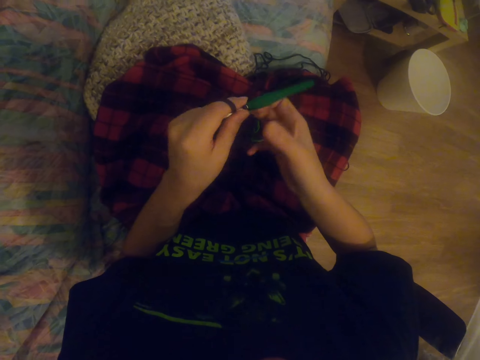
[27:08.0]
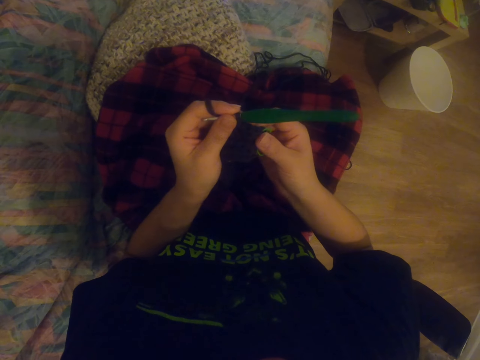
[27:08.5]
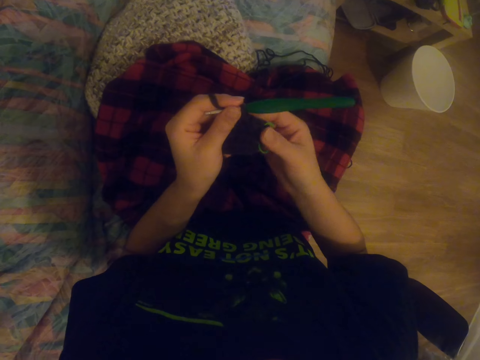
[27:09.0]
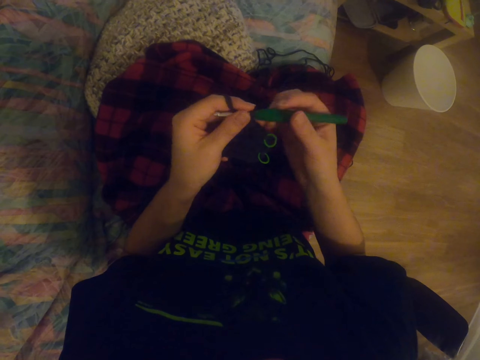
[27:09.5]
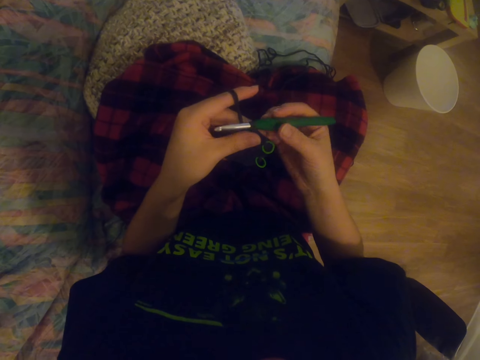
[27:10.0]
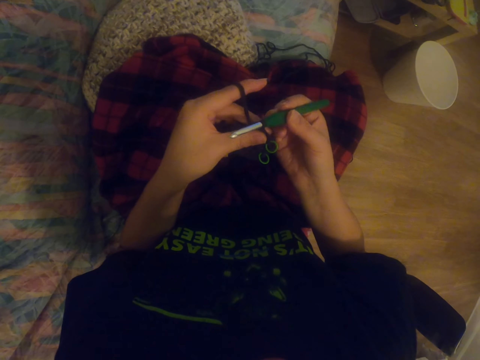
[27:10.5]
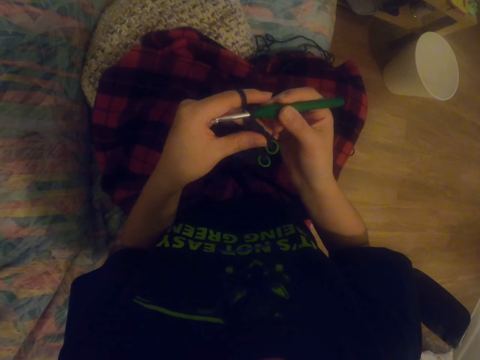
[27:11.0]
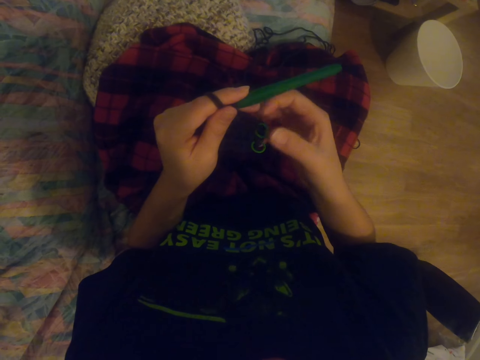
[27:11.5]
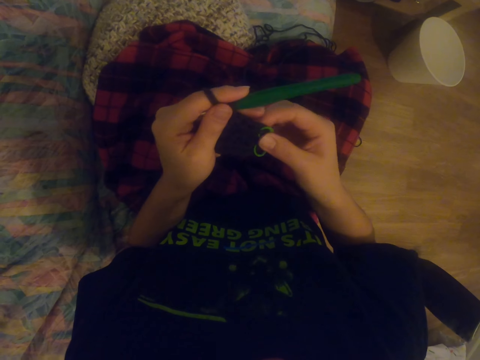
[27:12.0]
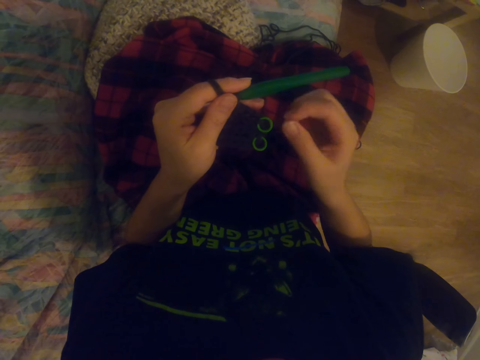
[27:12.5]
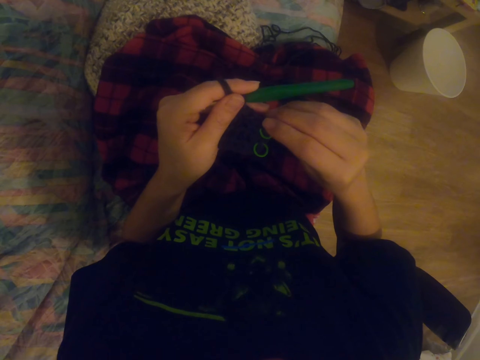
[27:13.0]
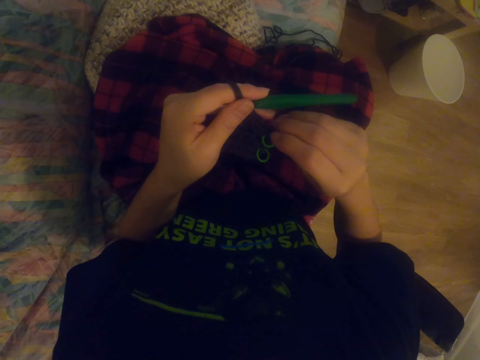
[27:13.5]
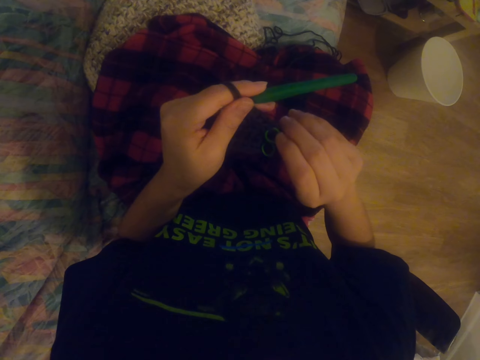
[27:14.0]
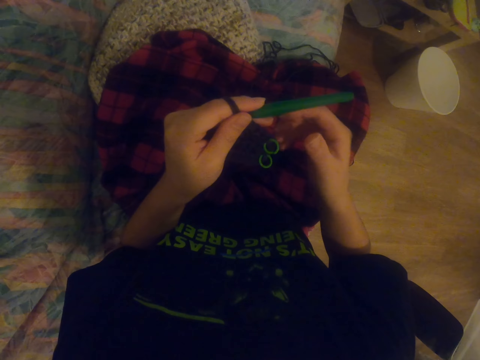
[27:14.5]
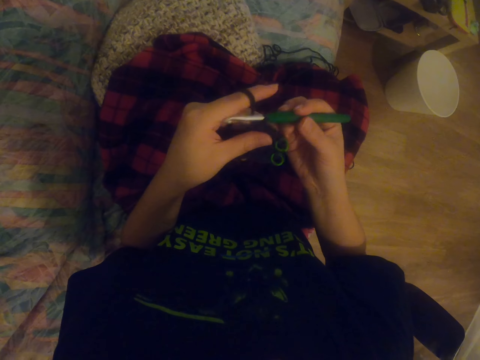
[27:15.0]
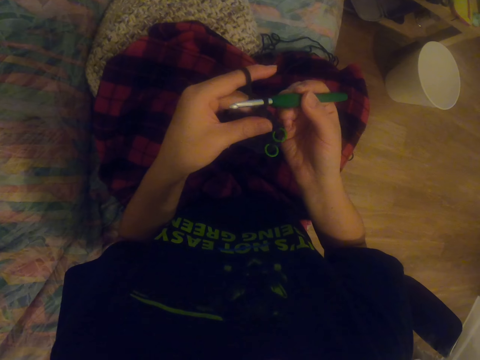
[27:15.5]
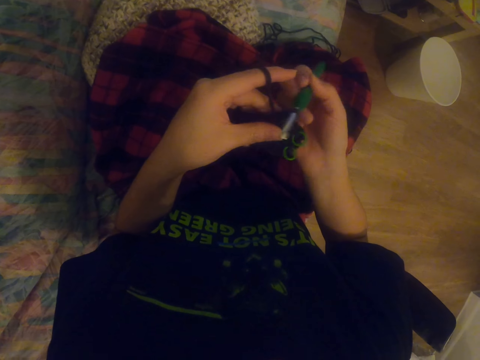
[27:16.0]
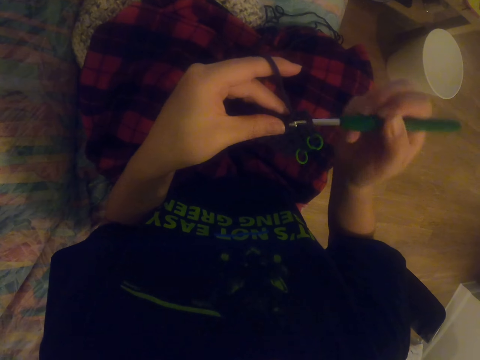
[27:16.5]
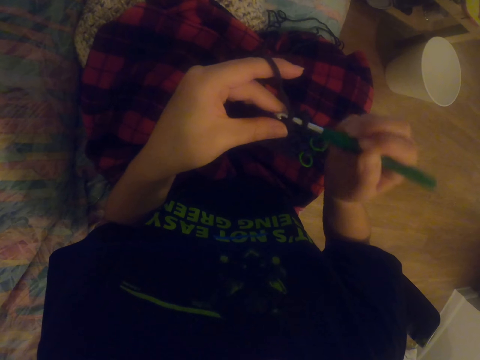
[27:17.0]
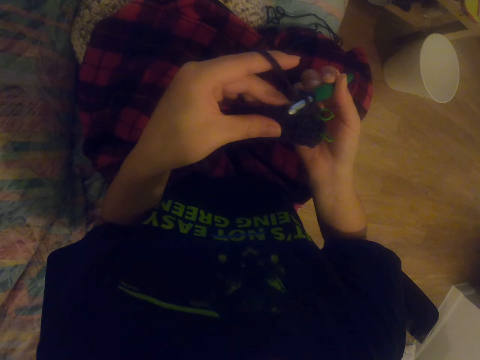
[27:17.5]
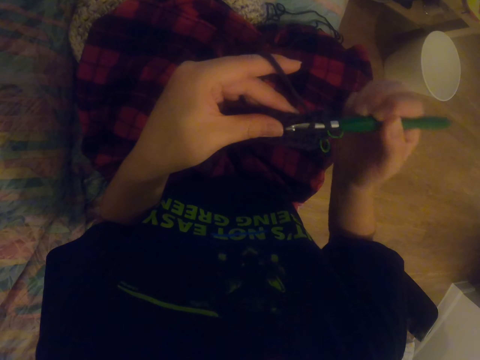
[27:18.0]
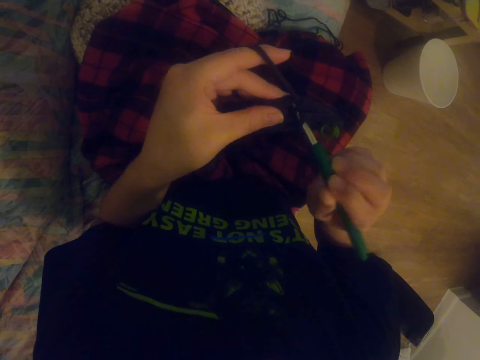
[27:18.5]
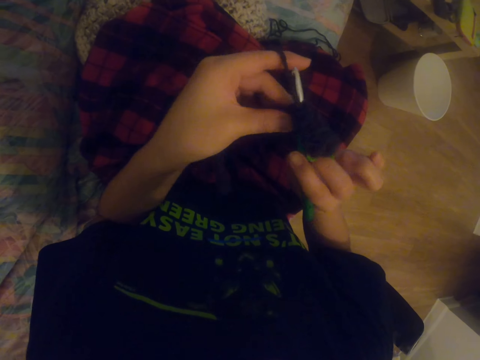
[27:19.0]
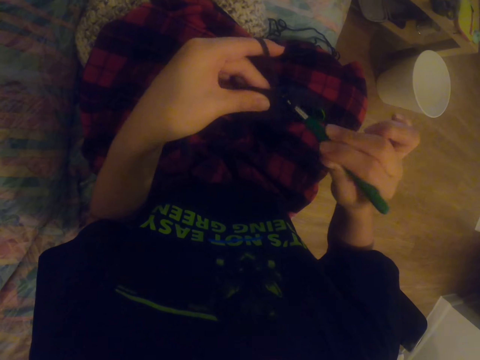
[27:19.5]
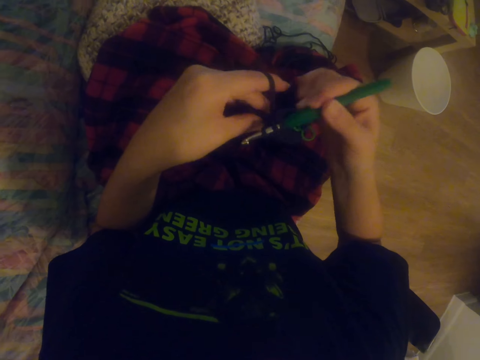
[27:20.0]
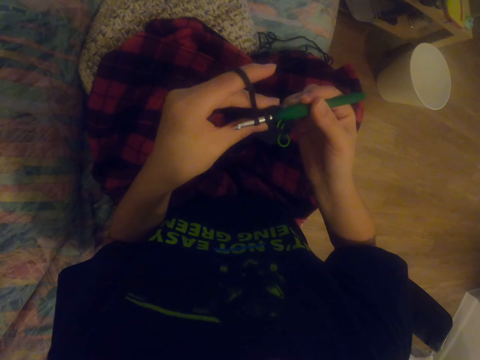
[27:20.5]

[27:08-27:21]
The camera wearer stretches the fabric. They pull the sock. They knit the sock with the knitting needle.

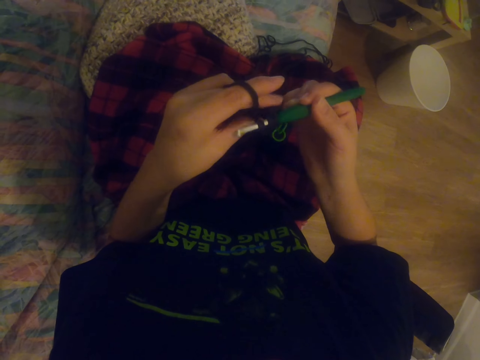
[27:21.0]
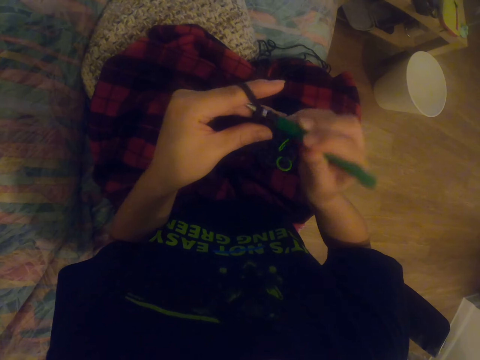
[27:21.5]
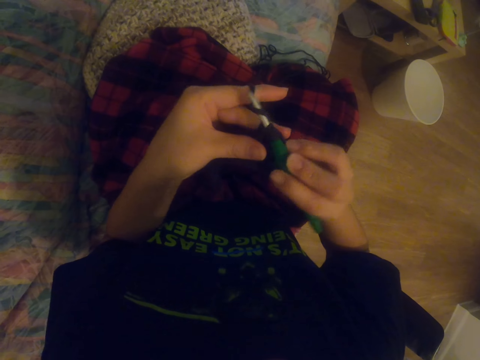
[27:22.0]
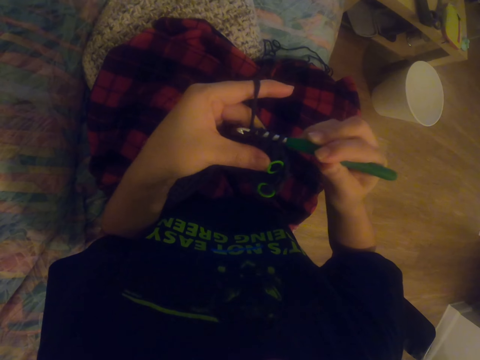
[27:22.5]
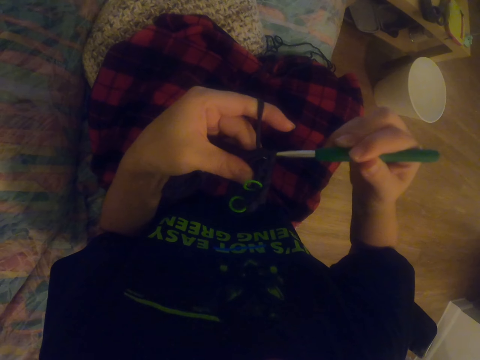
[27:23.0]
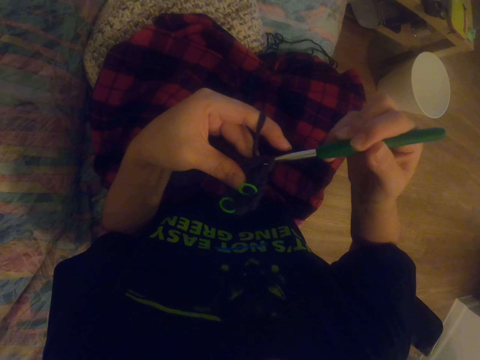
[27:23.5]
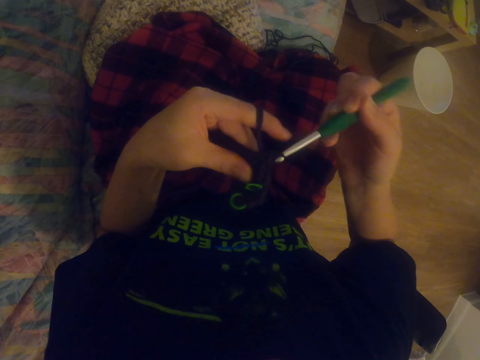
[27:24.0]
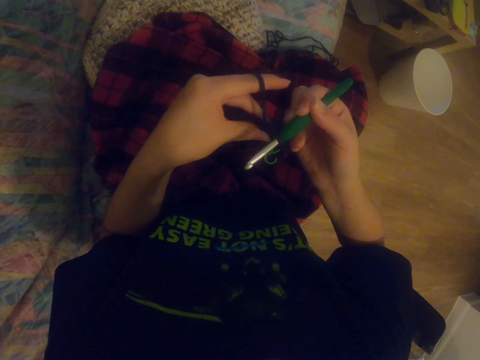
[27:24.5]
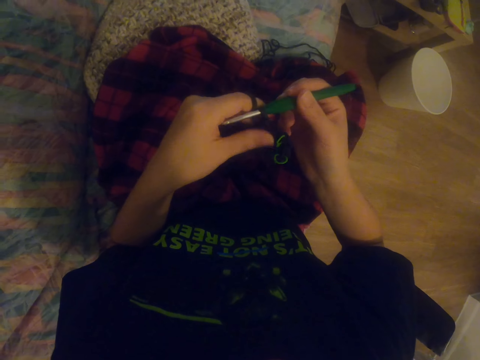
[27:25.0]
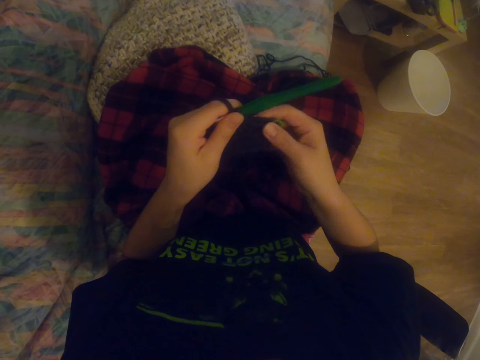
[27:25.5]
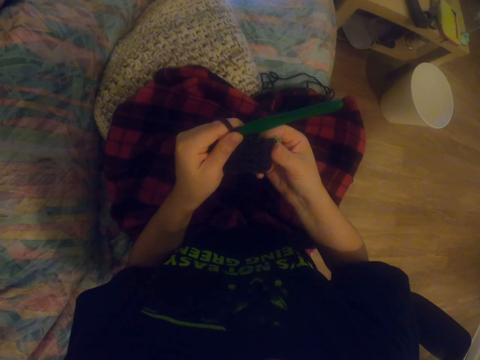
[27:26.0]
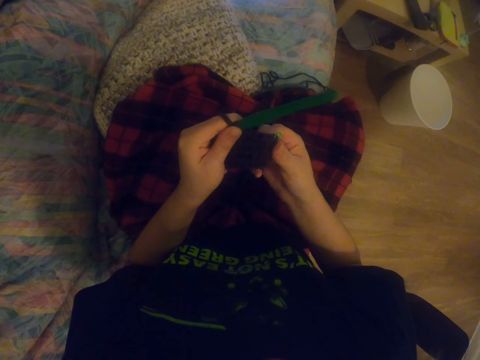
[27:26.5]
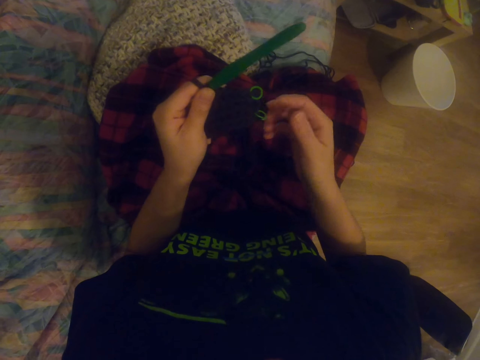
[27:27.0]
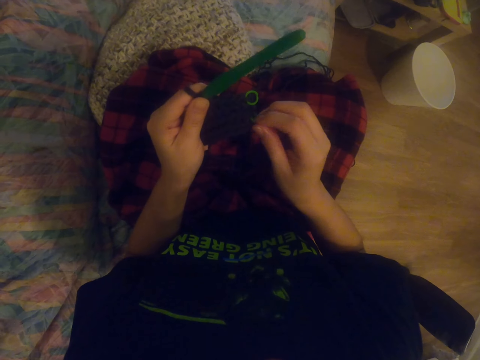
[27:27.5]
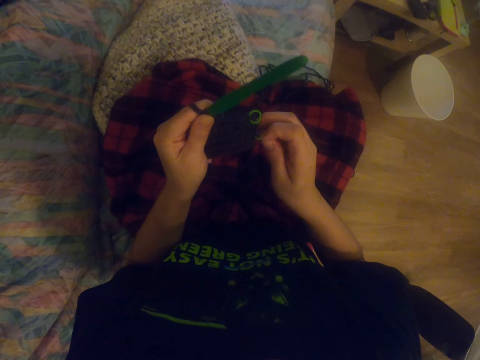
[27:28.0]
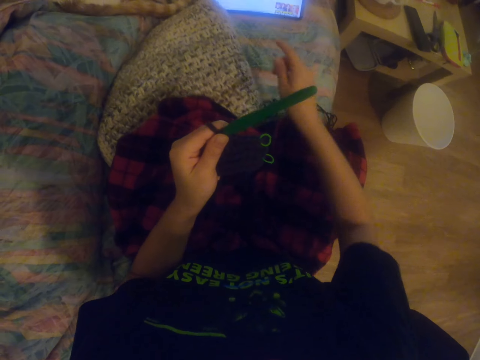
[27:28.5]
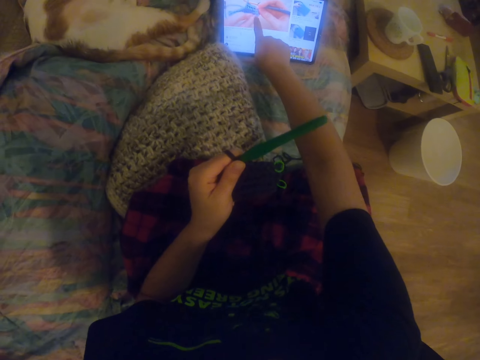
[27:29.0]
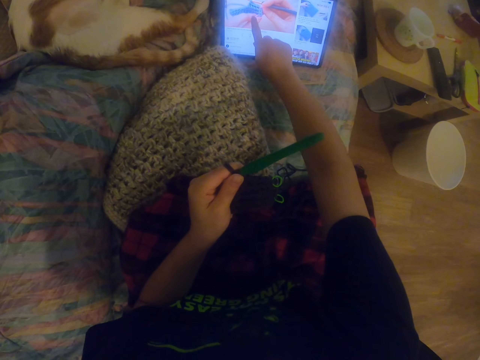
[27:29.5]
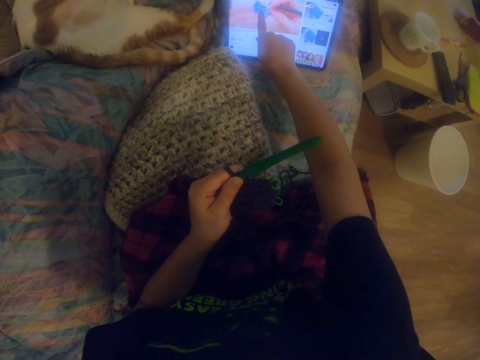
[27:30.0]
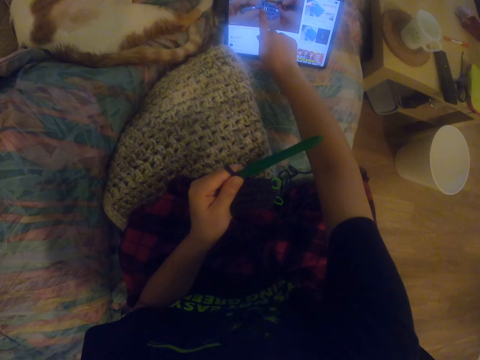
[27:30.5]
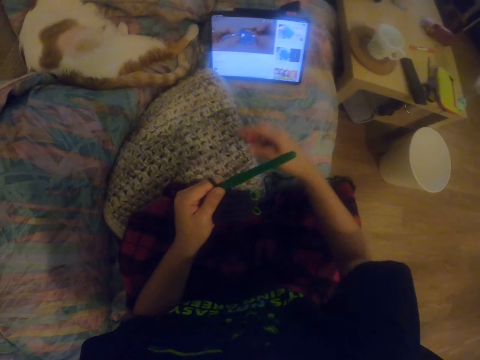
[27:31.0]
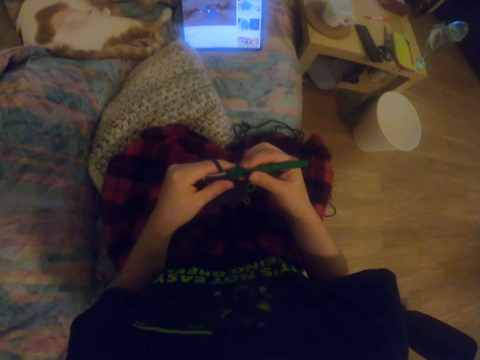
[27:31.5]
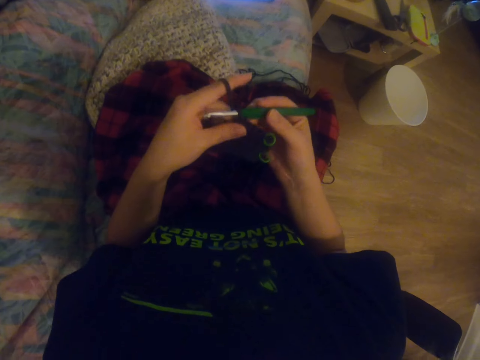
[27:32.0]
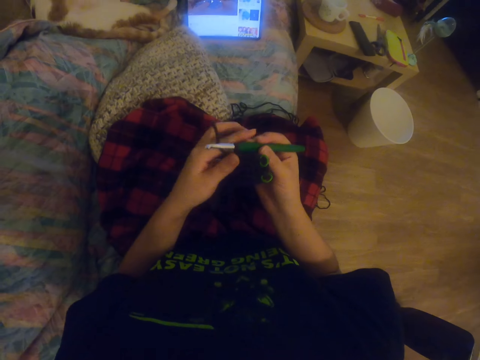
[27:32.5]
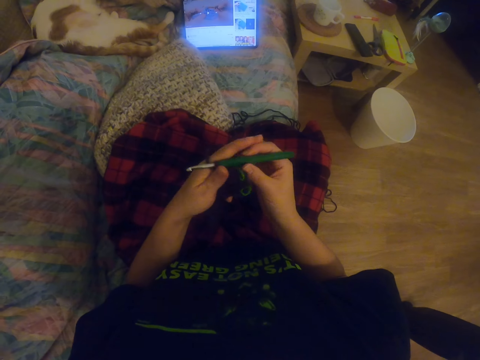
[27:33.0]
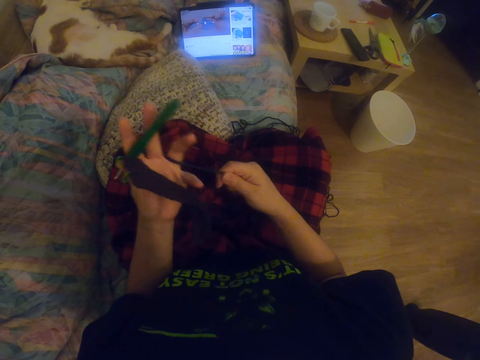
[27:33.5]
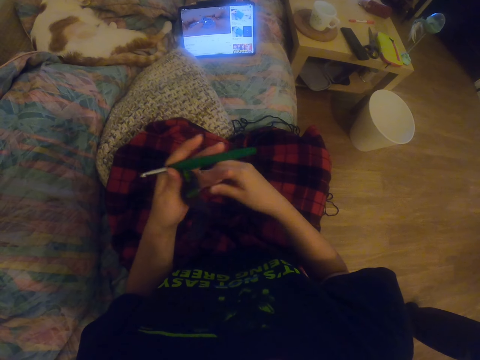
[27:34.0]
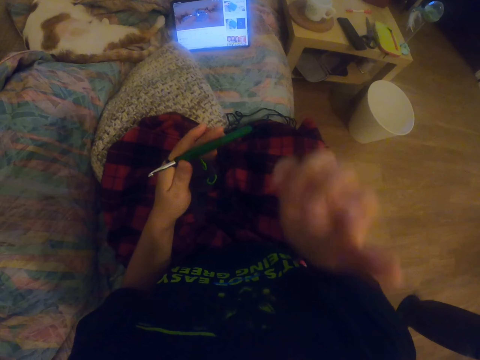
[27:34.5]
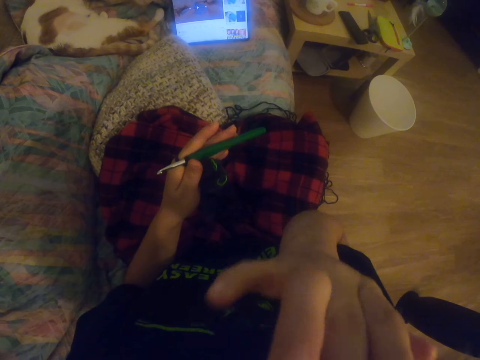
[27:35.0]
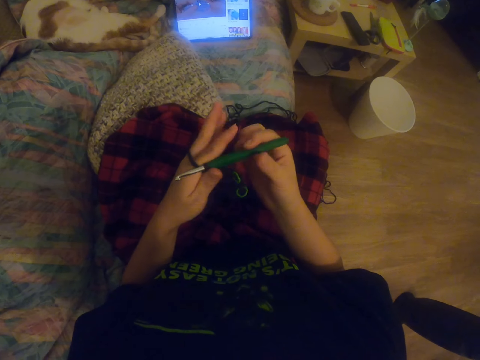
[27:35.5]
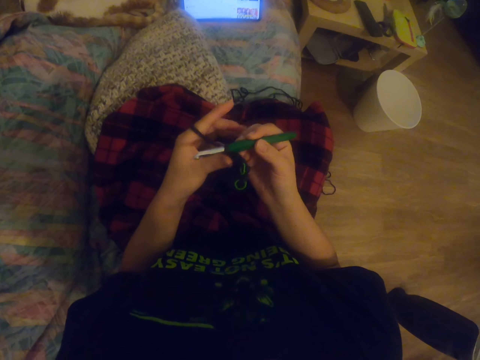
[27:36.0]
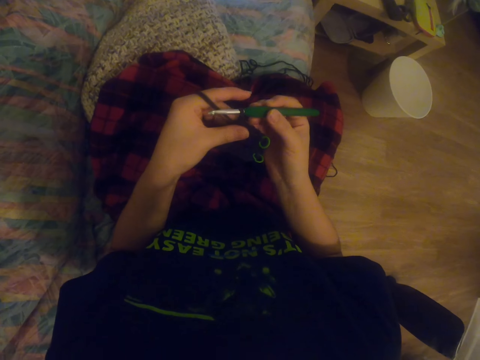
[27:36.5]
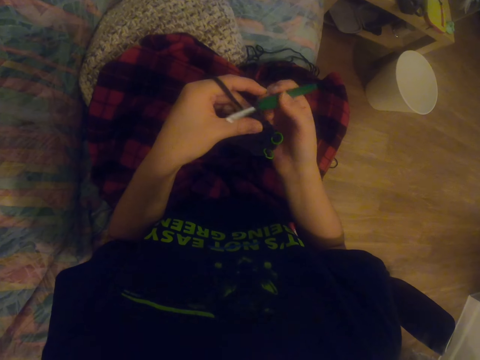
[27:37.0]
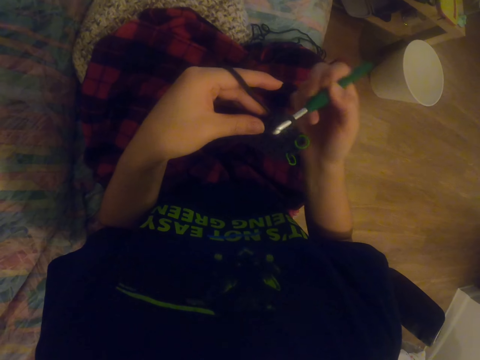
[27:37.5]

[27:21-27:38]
The camera wearer knits a sock with the knitting needle. They stretch the fabric. They straighten the sock. They stretch the hand. They operate the tablet. They press the tablet. They hold the knitting needle. They pull the yarn. They stare at the tablet. They touch the camera. They touch the face. They hold the knitting needle.
